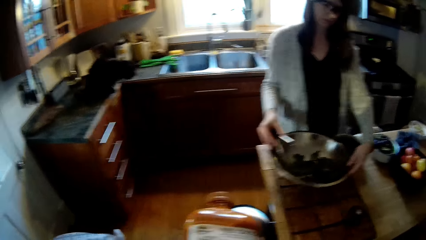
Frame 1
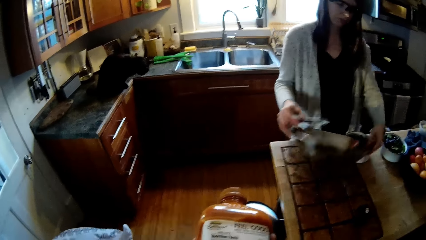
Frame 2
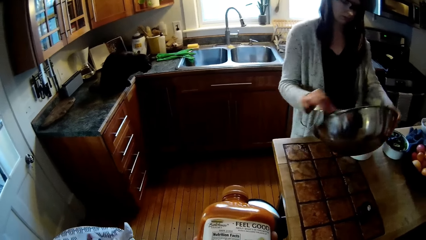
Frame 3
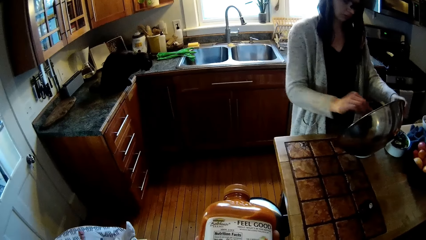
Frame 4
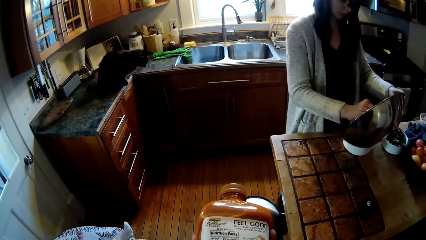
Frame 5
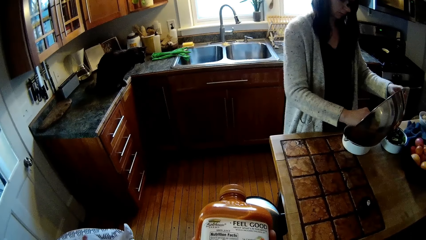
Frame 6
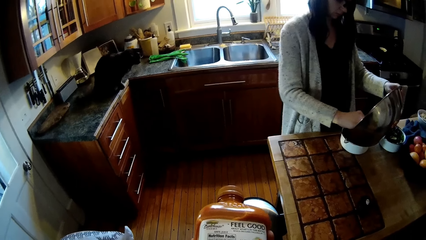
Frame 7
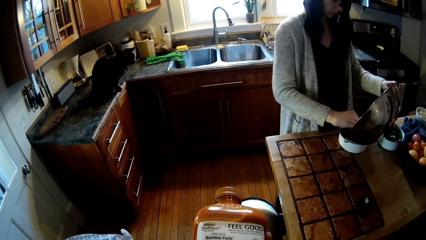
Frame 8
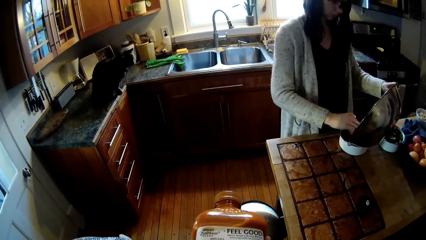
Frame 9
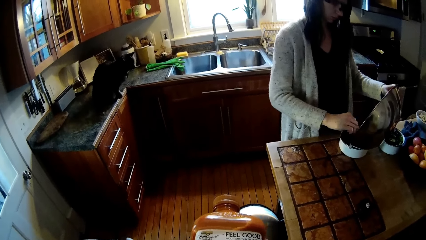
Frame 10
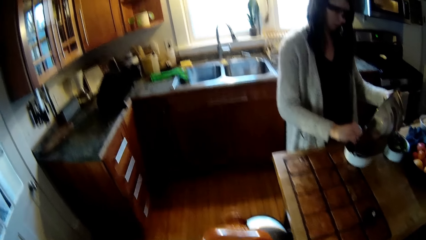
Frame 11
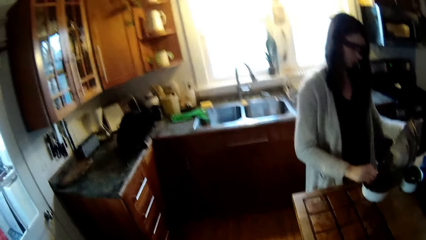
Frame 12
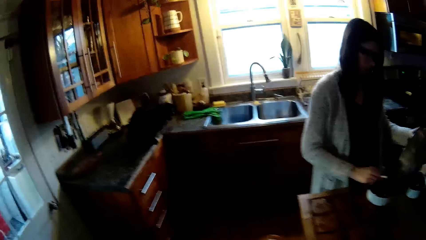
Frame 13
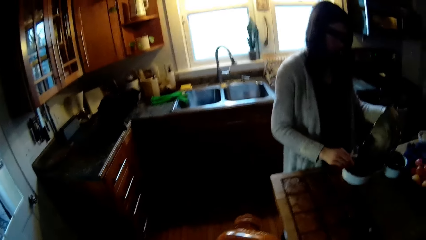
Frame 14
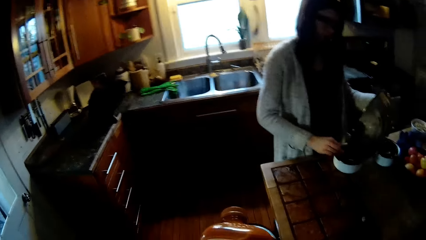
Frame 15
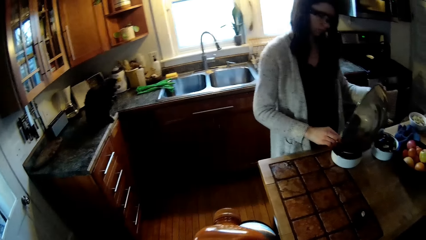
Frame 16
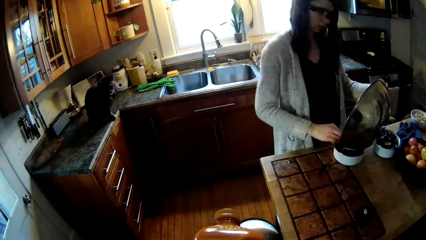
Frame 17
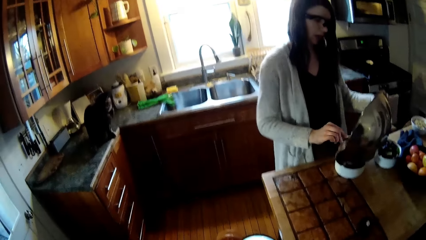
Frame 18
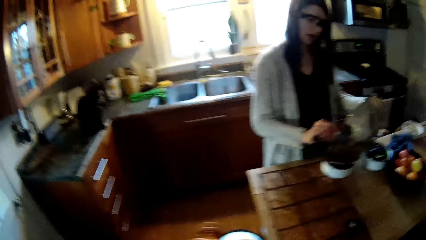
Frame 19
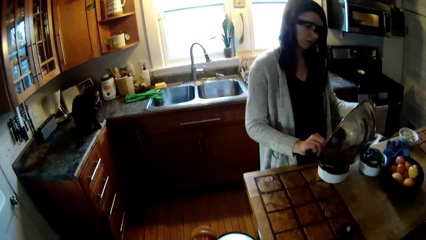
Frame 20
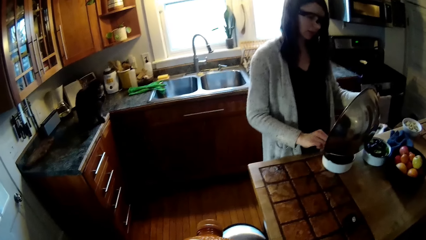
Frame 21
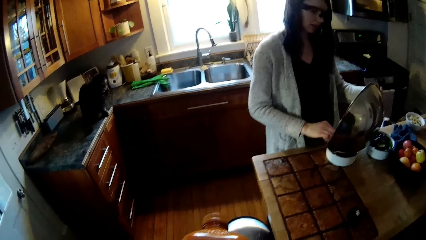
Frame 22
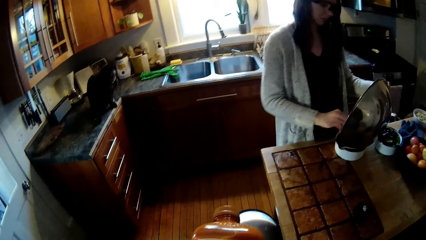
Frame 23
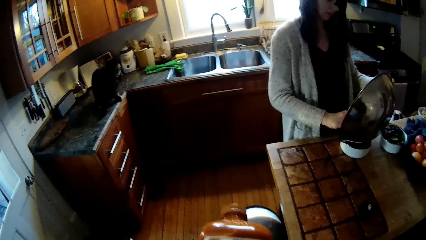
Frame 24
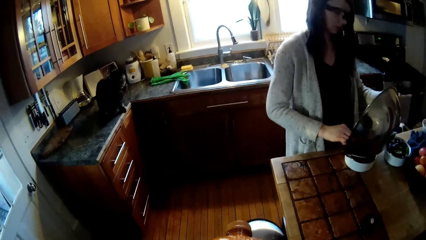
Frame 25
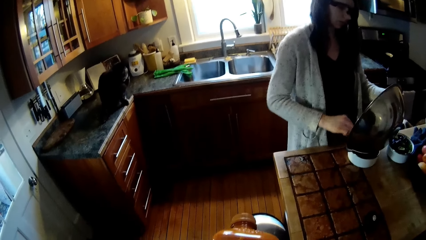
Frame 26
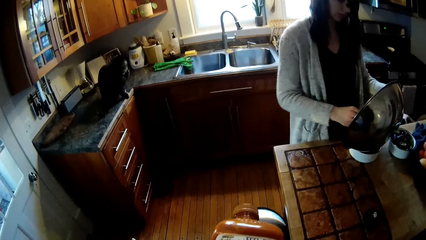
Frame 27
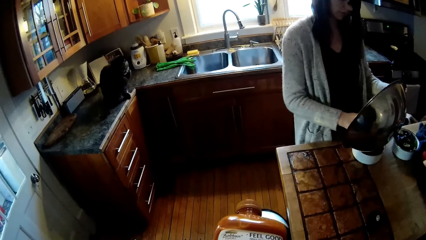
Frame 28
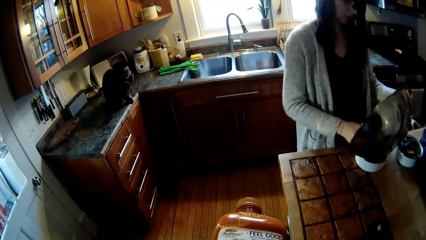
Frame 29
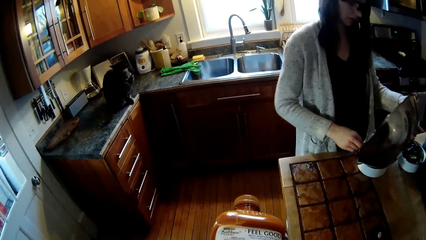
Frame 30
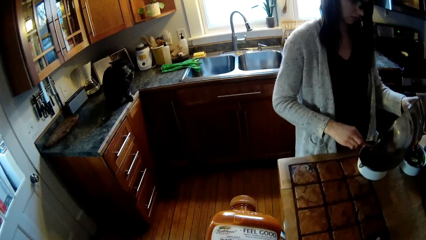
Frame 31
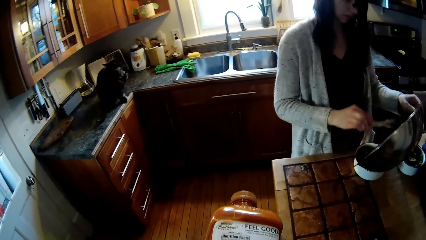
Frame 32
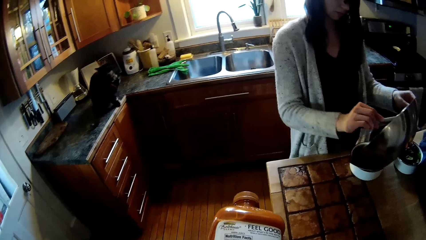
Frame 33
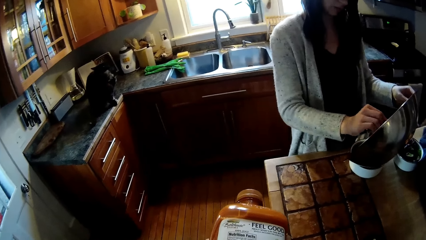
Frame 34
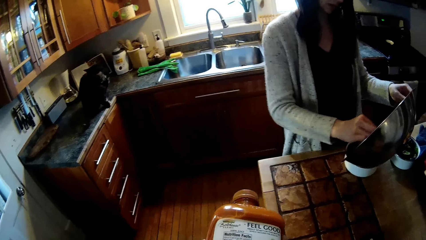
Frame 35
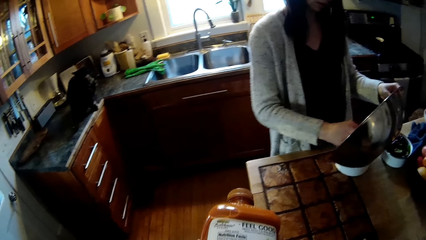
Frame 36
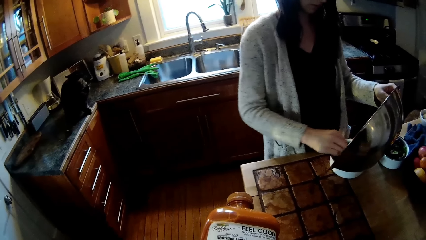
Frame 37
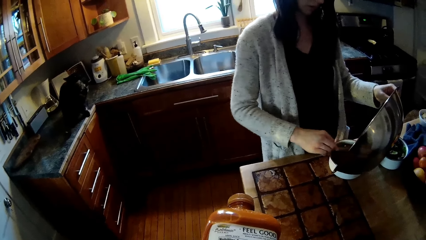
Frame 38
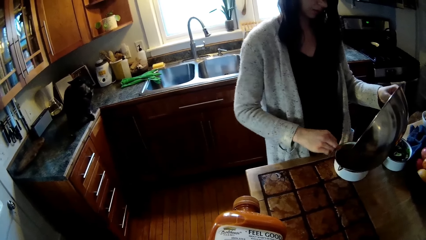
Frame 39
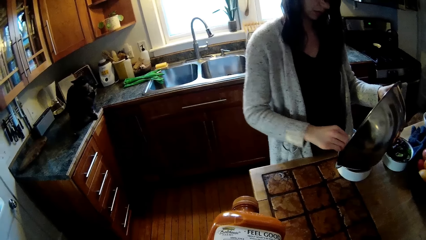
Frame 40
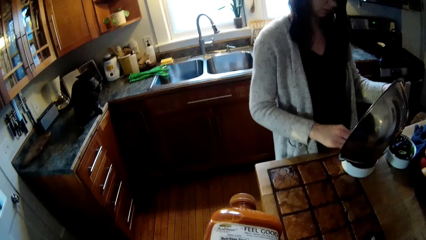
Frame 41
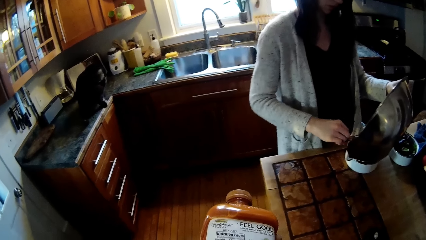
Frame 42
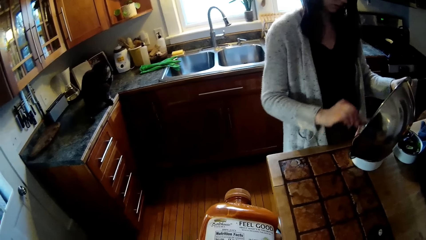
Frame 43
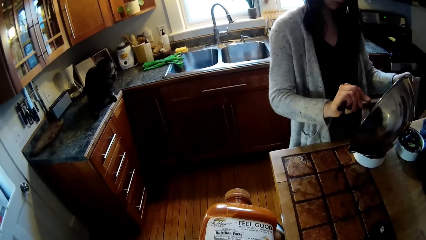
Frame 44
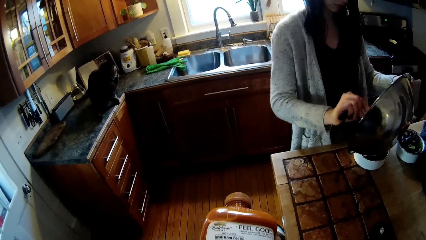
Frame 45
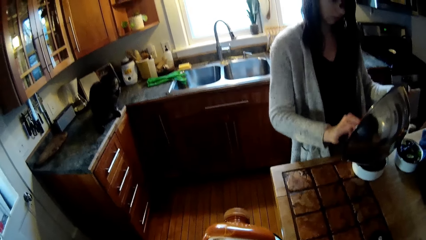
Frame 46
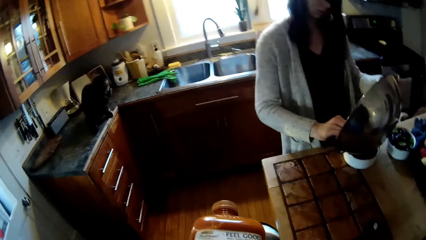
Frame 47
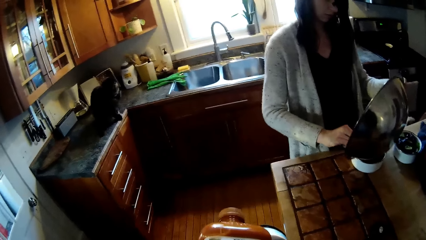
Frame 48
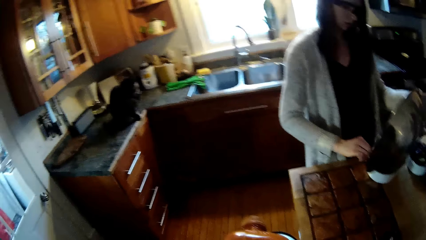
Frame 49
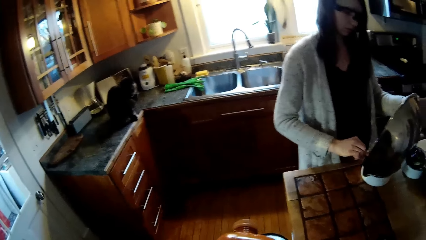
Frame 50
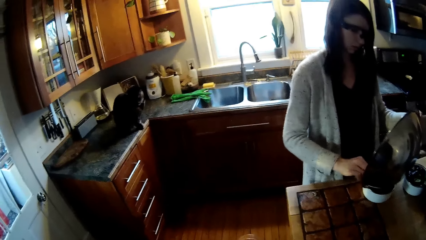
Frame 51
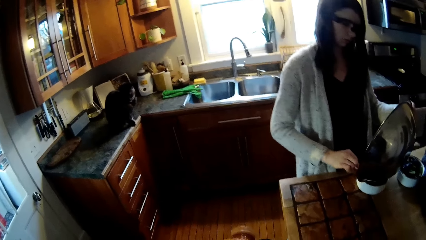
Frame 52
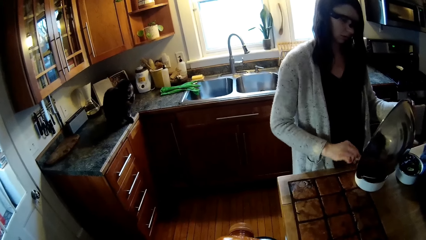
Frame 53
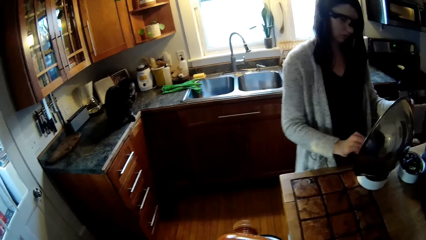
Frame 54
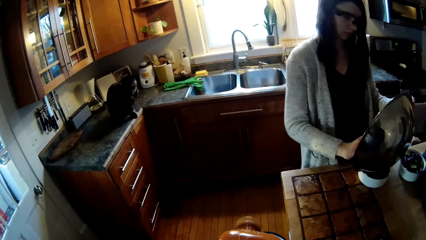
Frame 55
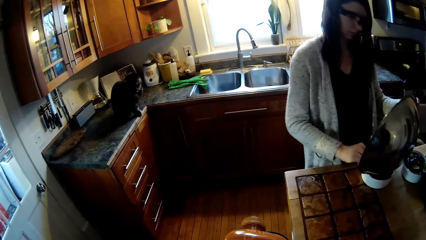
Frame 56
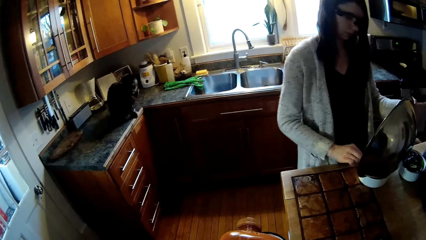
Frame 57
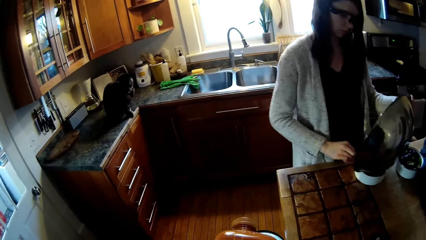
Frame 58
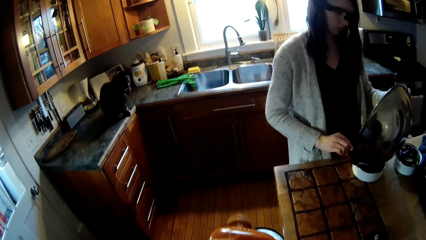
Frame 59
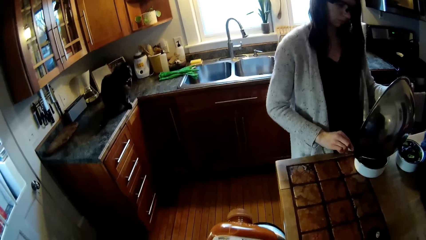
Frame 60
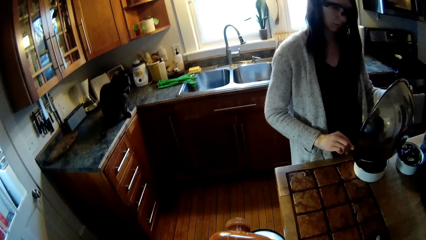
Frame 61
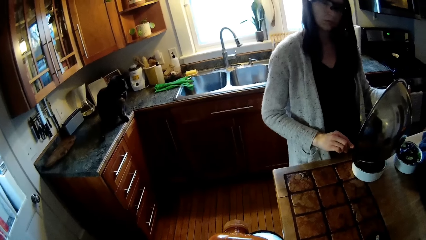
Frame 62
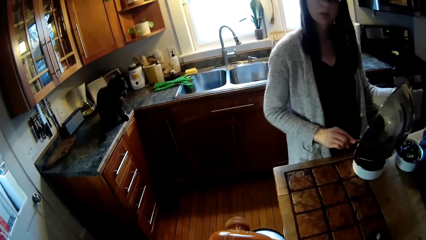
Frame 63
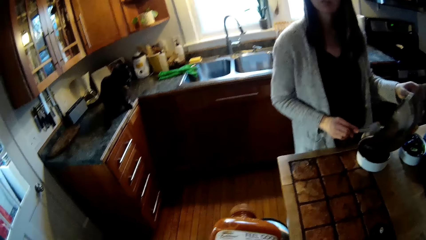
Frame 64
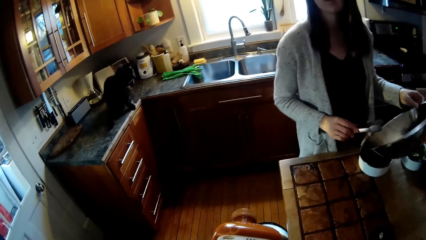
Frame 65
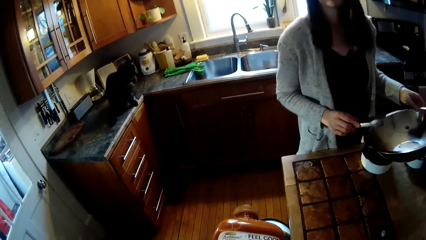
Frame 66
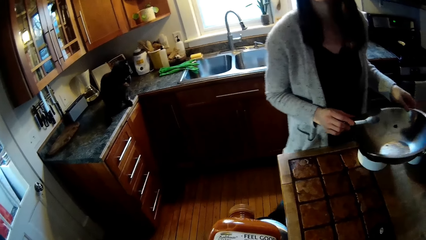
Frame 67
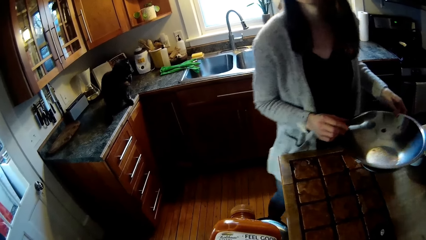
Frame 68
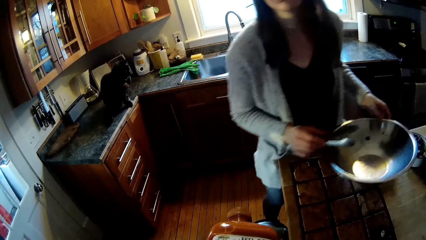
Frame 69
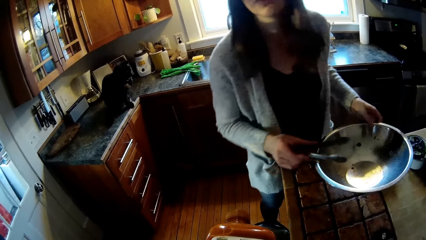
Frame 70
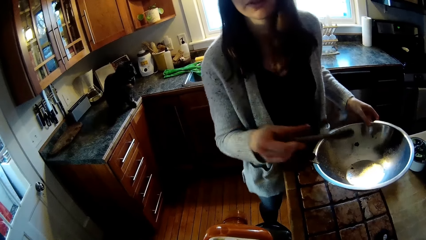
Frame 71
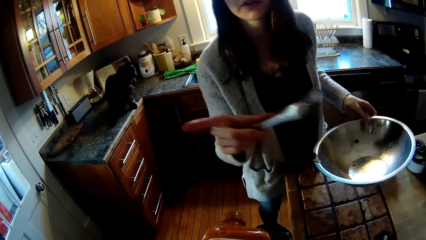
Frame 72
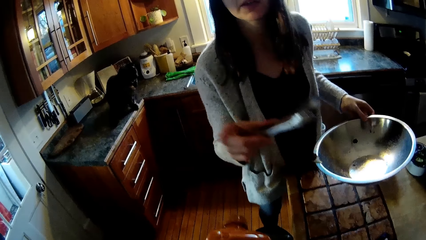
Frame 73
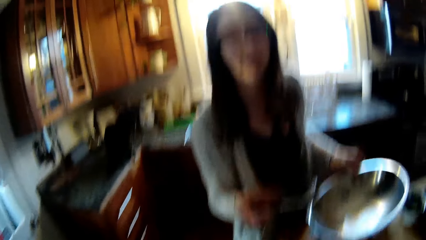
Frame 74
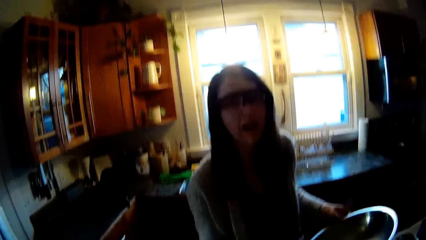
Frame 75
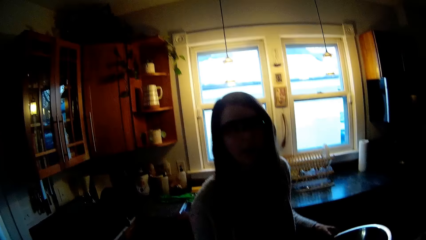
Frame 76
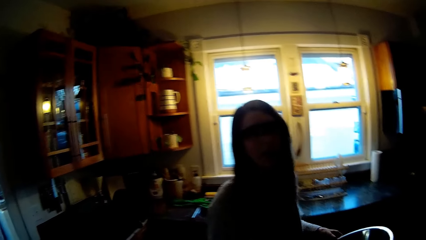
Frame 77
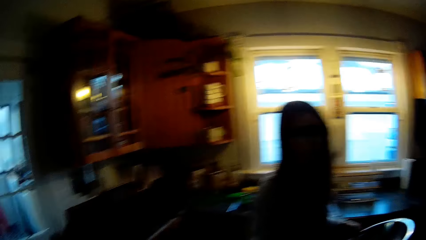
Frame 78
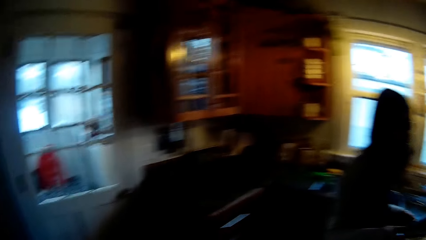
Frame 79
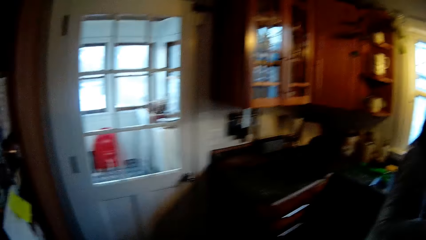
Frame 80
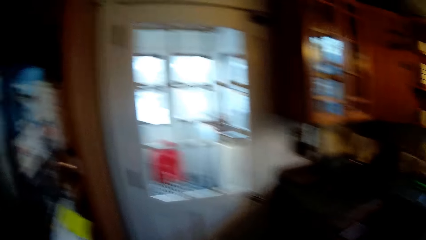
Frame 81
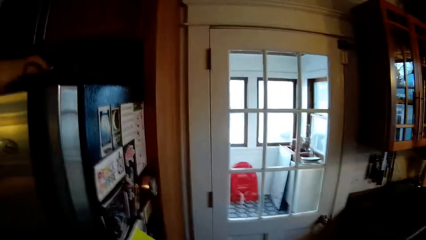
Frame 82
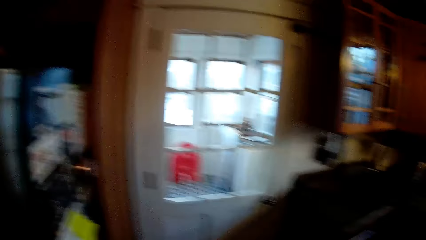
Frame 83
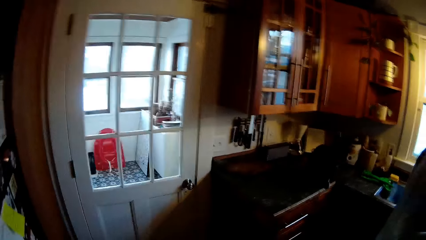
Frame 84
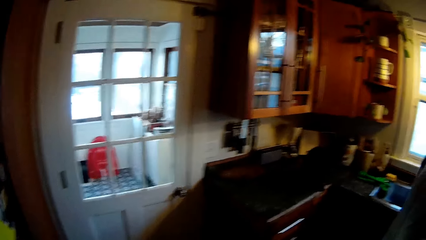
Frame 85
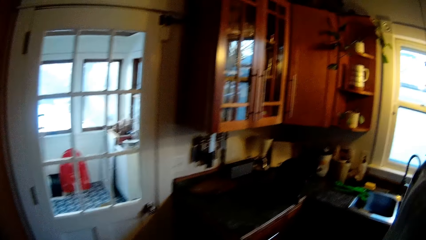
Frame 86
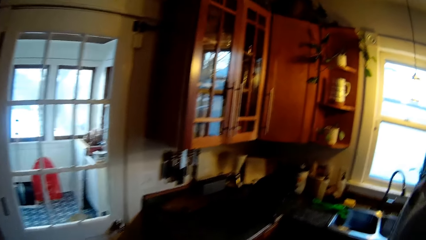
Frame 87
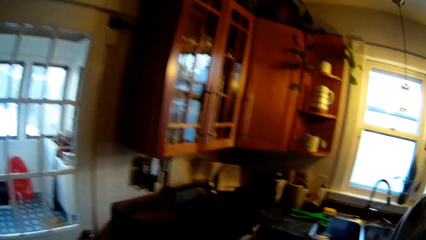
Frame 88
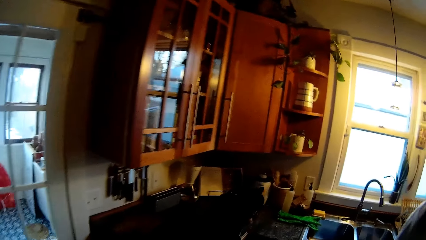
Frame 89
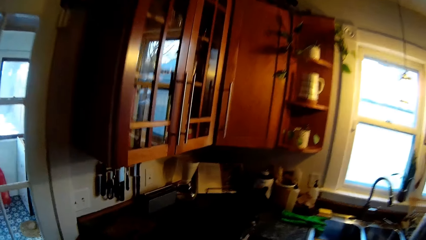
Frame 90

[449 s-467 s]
The woman picks up a bowl of veggies with both hands. She uses the tongs in her right hand to pour the veggies in the bowl of veggies to the plate. The camera wearer converses with the woman.
